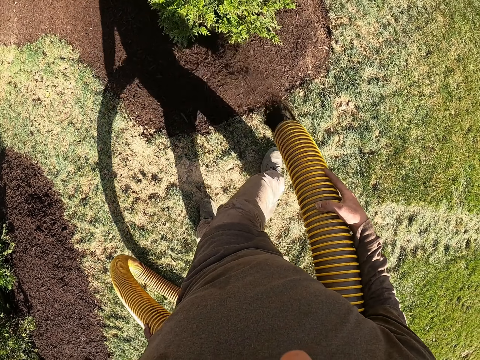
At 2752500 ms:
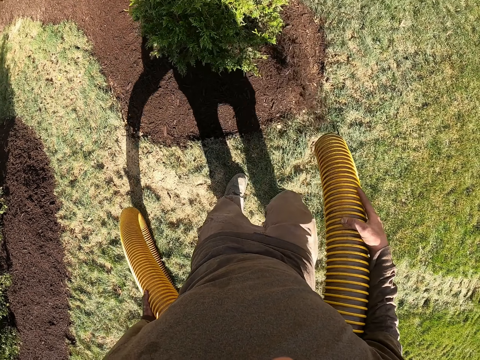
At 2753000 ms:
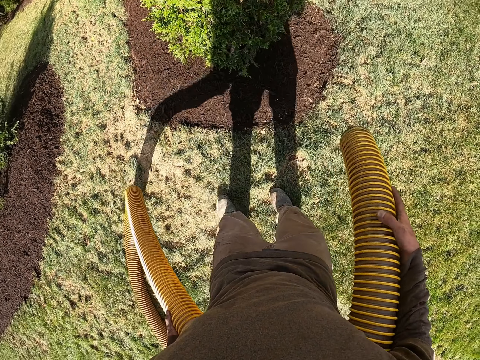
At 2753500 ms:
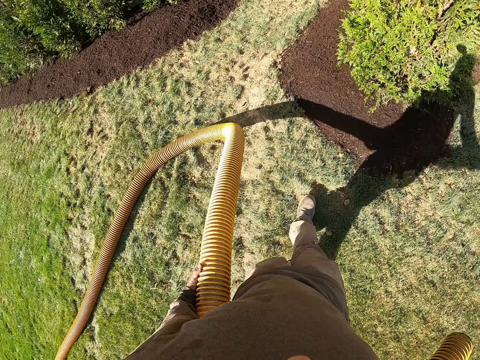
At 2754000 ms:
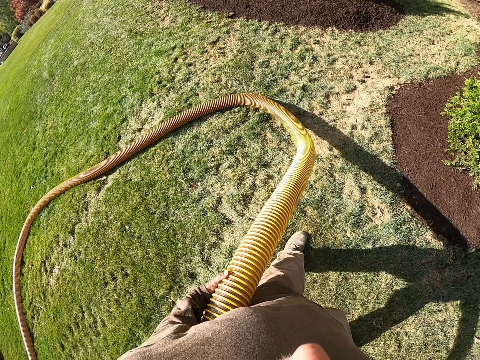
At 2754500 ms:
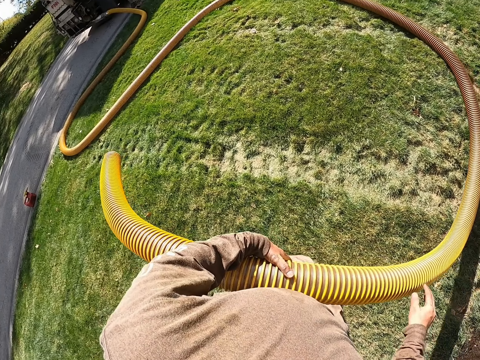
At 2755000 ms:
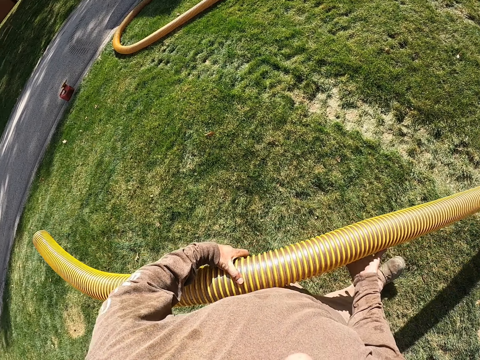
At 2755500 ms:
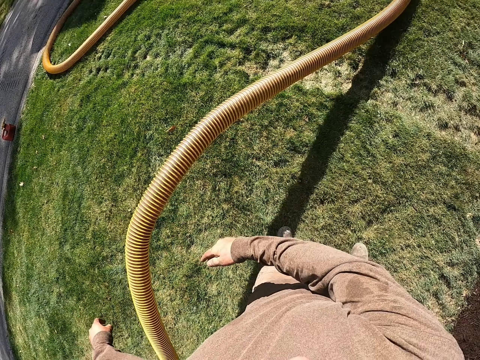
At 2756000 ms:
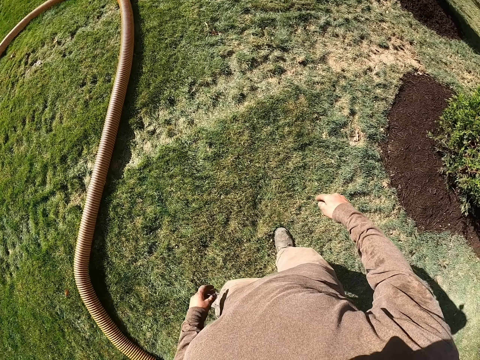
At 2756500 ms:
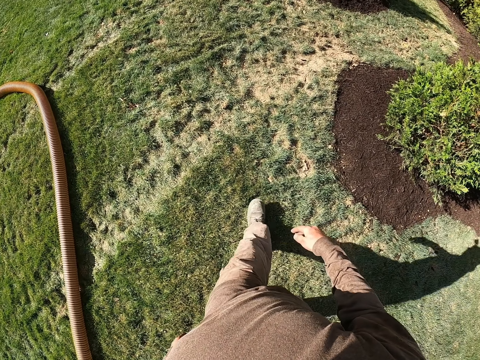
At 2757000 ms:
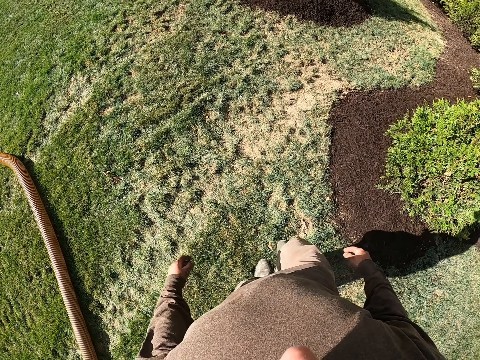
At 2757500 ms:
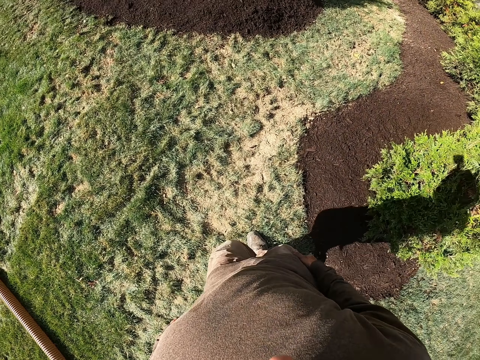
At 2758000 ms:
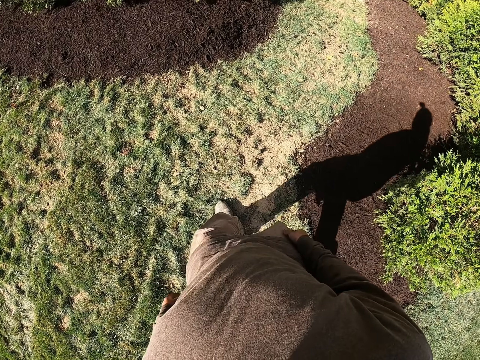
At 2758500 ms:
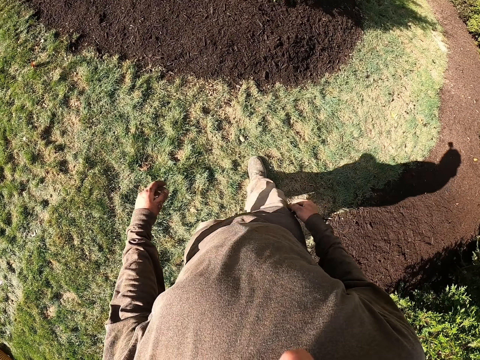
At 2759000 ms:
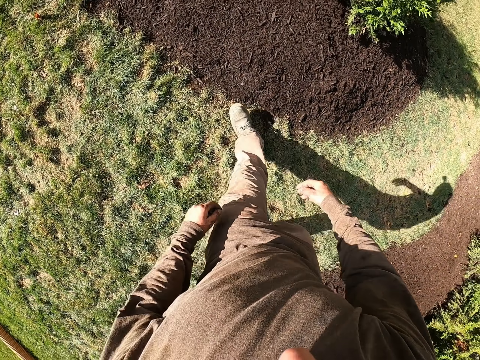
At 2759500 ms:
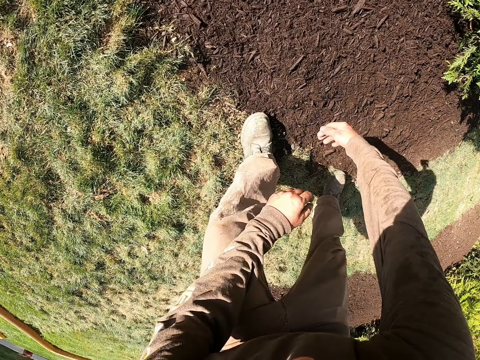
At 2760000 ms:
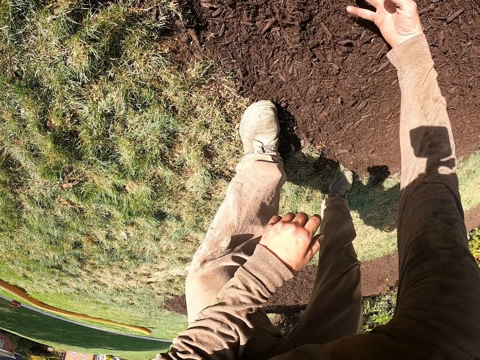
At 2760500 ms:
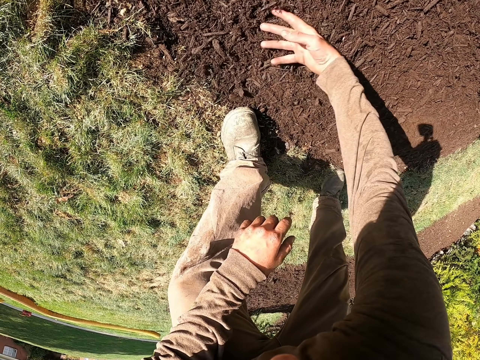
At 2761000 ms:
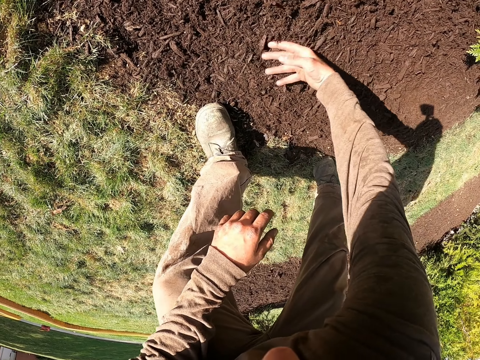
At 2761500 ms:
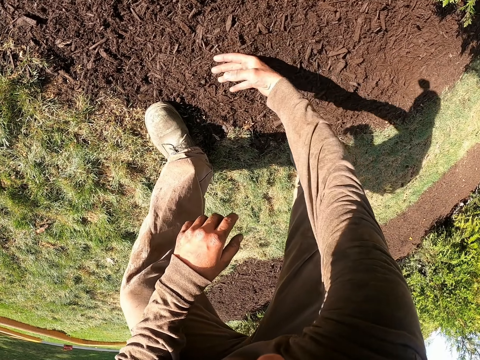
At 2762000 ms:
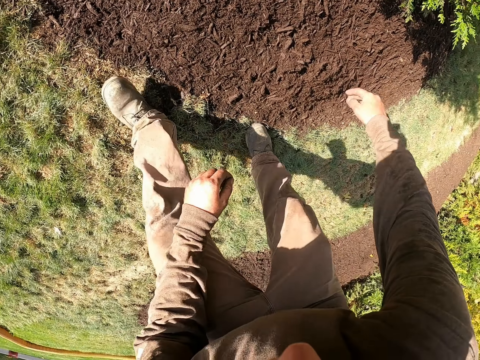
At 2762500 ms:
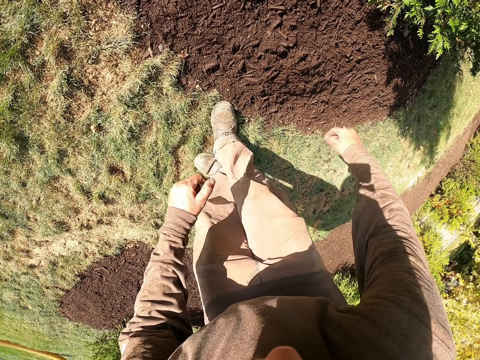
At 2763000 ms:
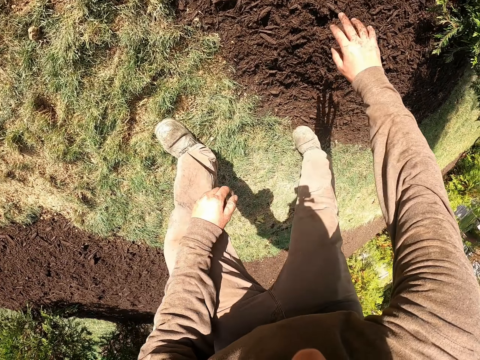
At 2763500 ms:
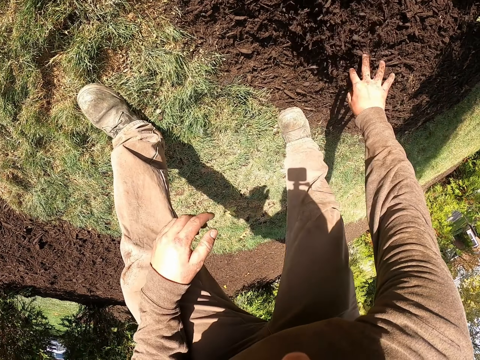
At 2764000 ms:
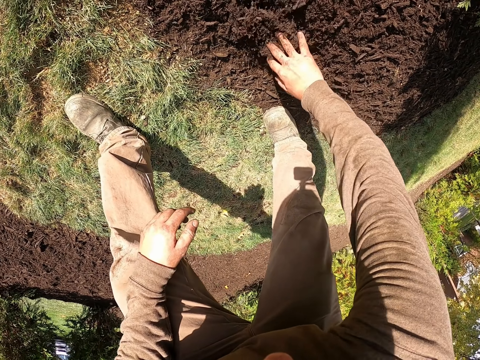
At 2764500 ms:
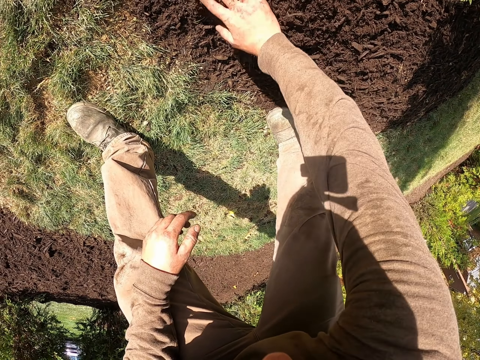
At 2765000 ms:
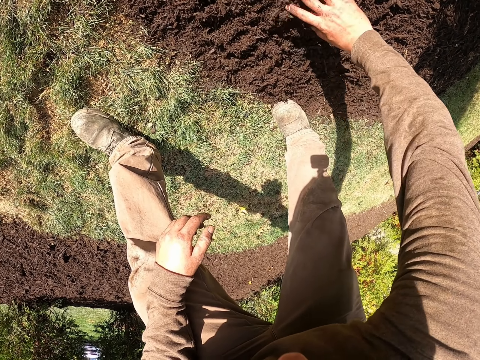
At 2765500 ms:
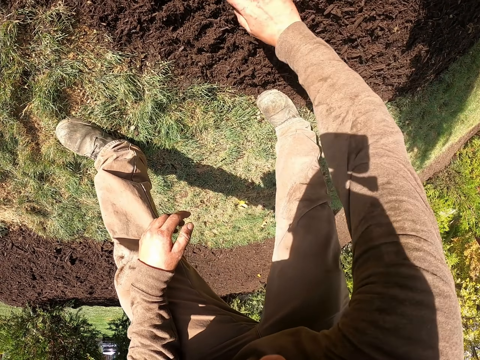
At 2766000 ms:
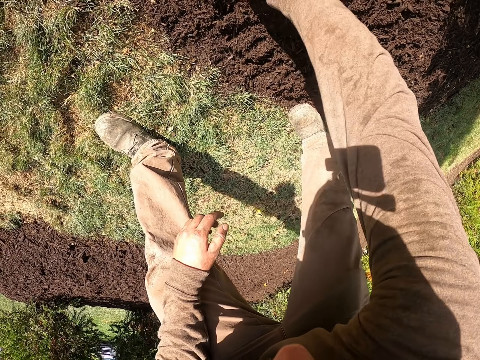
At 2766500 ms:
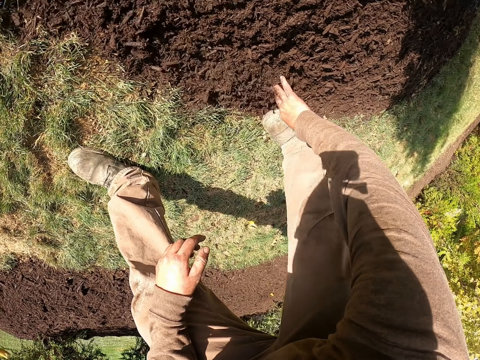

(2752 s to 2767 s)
The camera wearer moves around the pipe. He moves to the right and walks ahead. He drops the pipe on the ground. He throws the pipe aside. He walks forward. He spreads the manure with his right hand. He brushes the ground with the right hand. He moves to the right. He brushes the ground with the right hand again. He spreads the manure with his right hand. He brushes the ground with the right hand.

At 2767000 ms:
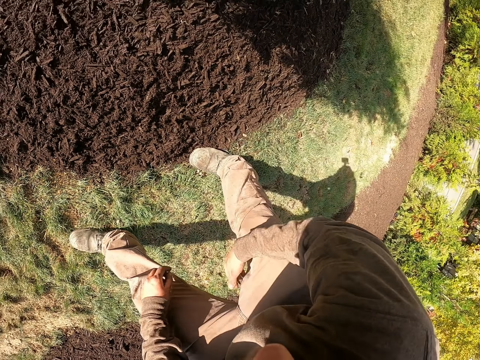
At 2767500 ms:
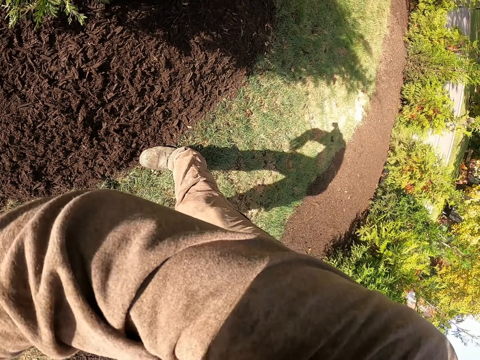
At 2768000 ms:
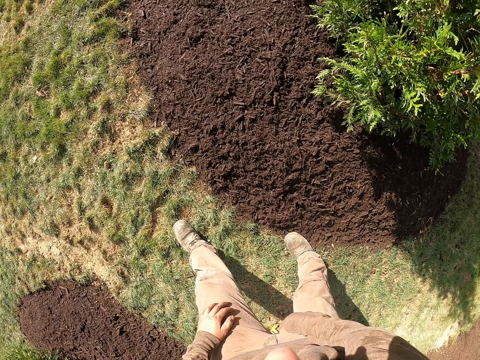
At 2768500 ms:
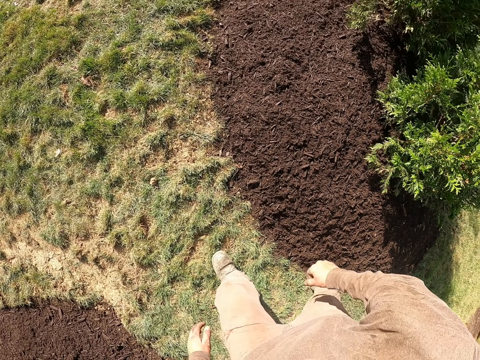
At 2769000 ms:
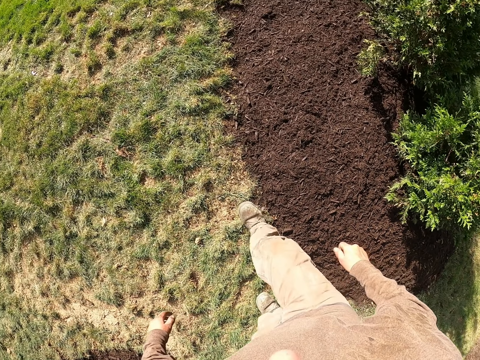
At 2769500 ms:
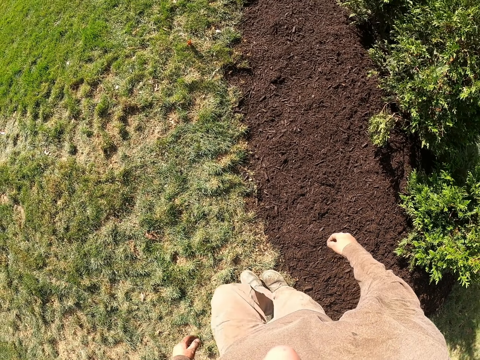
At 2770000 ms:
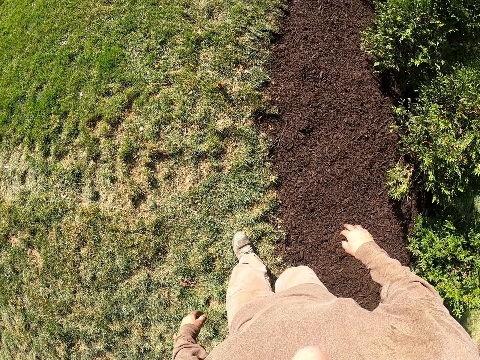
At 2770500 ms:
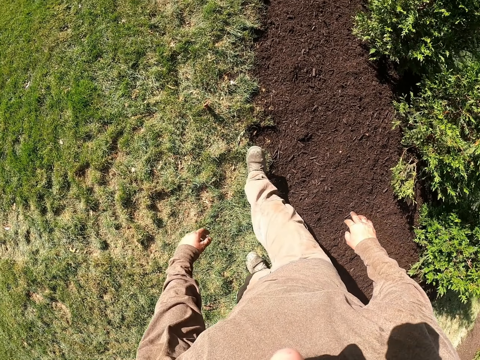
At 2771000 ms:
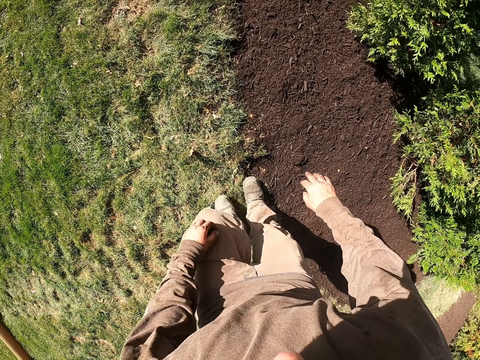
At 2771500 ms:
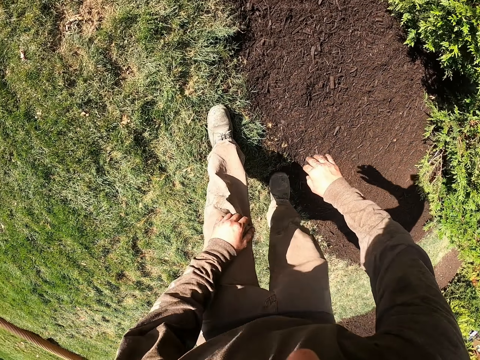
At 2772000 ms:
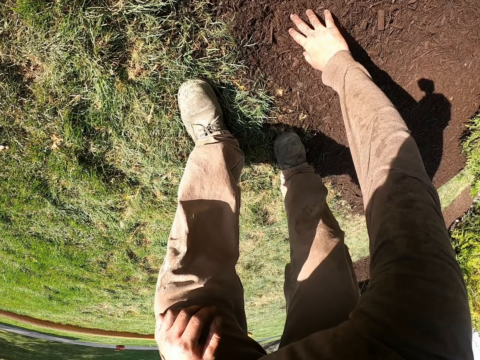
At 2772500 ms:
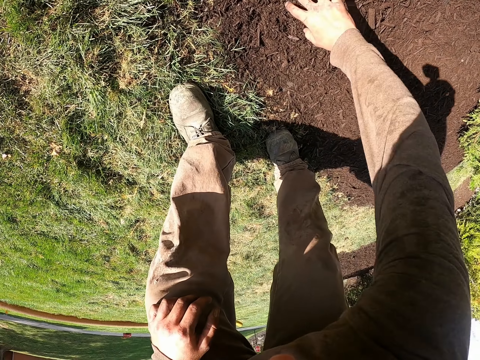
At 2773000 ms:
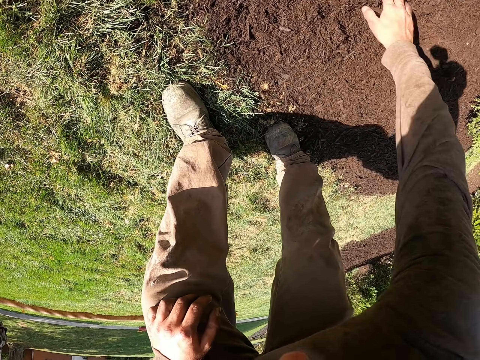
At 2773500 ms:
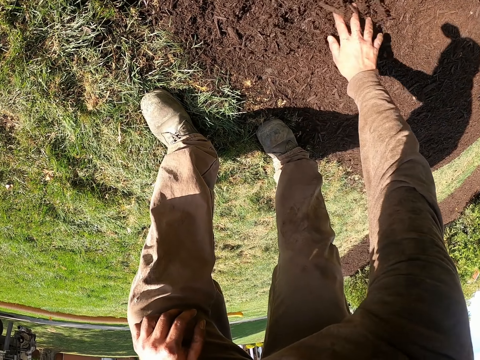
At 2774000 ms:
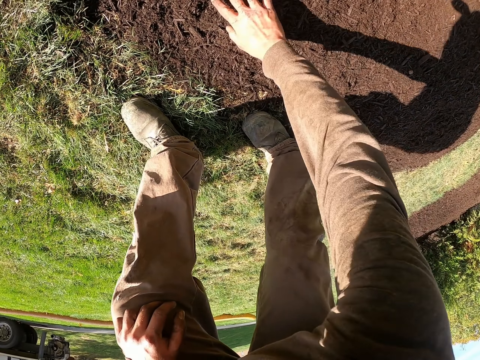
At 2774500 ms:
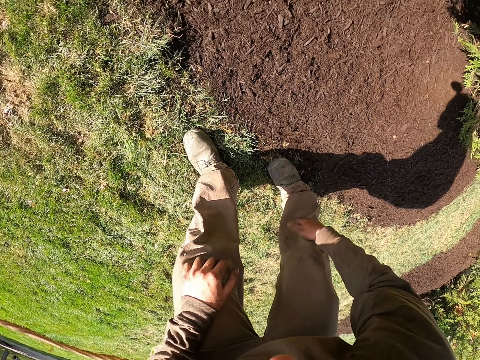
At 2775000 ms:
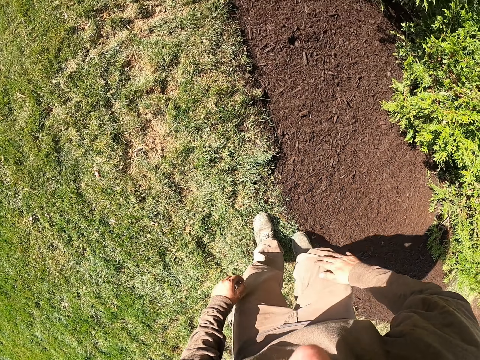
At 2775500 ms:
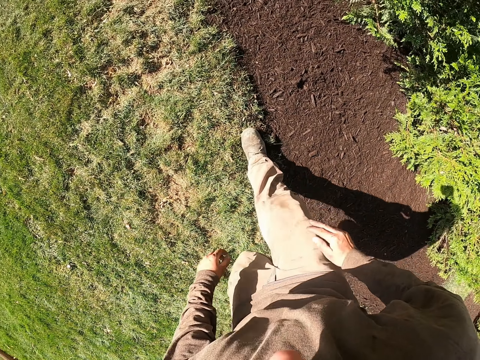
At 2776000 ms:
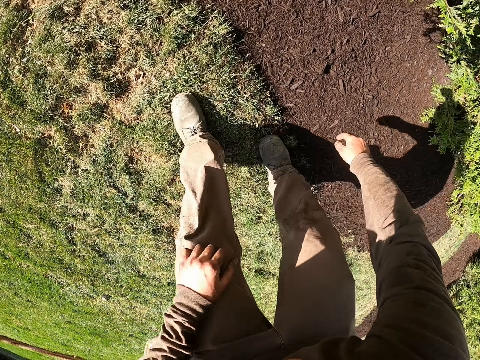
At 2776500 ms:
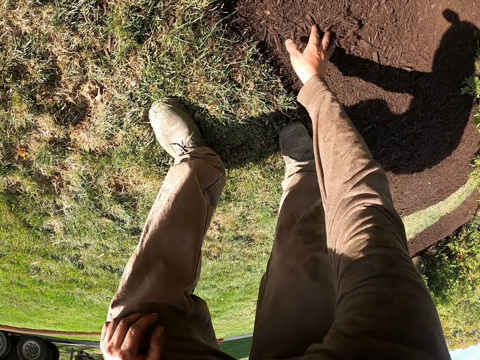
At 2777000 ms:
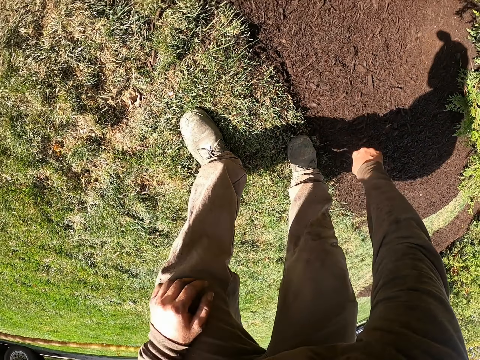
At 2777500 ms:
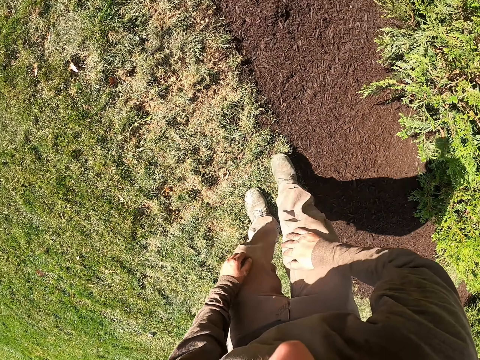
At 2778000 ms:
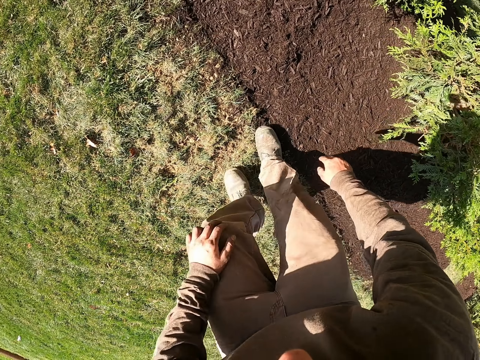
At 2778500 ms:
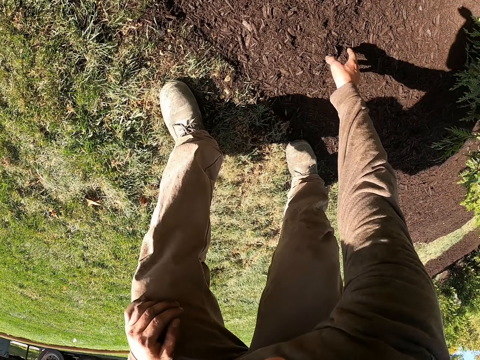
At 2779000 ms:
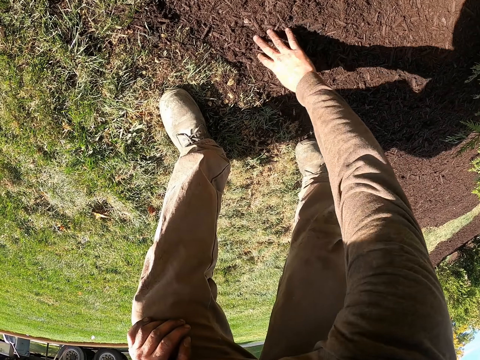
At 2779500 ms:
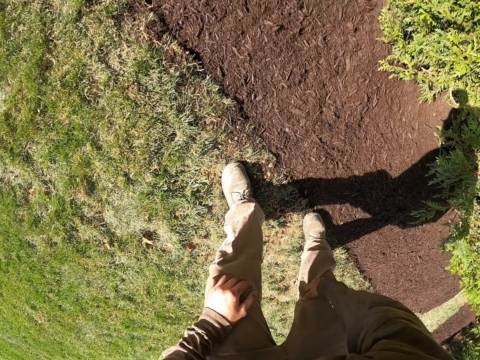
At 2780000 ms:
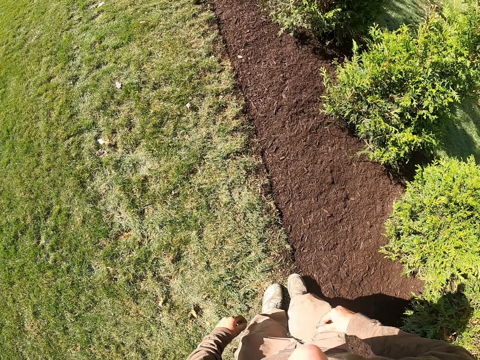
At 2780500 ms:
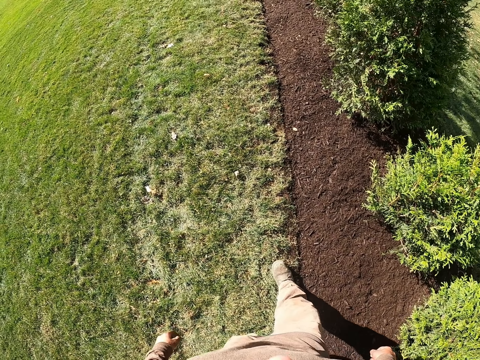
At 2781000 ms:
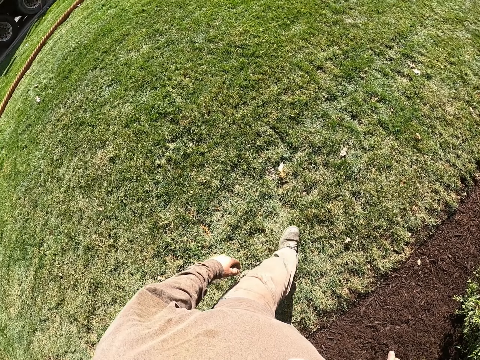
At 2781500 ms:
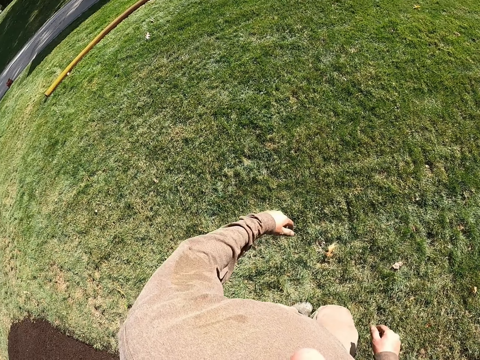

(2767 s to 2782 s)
The camera wearer lifts his right hand. He walks forward. He bends towards the manure. He spreads the manure with his right hand. He brushes the ground with the right hand. He stands and moves forward. He bends towards the manure. He brushes the ground with the right hand. He spreads the manure with his right hand. He moves forward. He bends towards the manure. He spreads the manure with his right hand. He brushes the ground with the right hand. He stands and moves forward.
